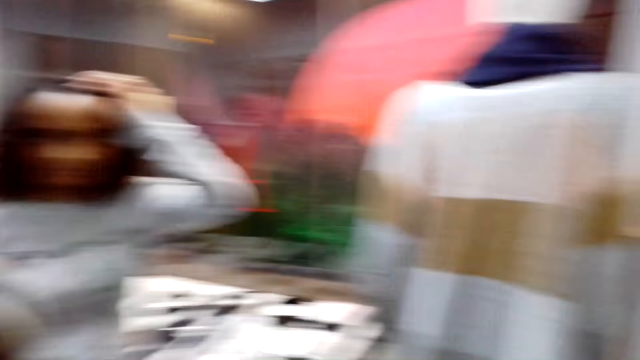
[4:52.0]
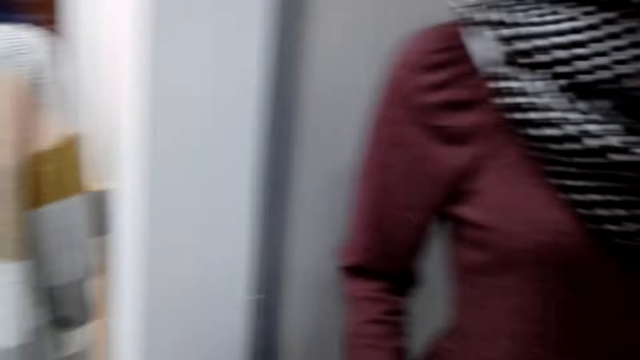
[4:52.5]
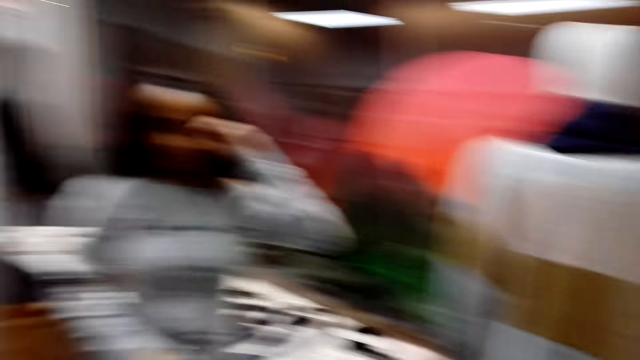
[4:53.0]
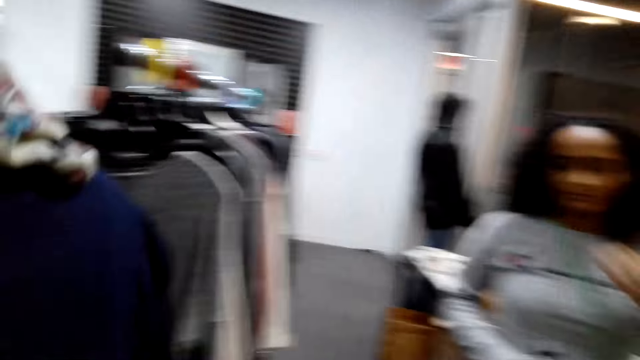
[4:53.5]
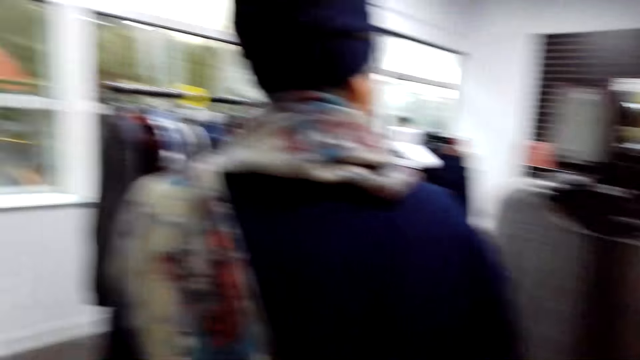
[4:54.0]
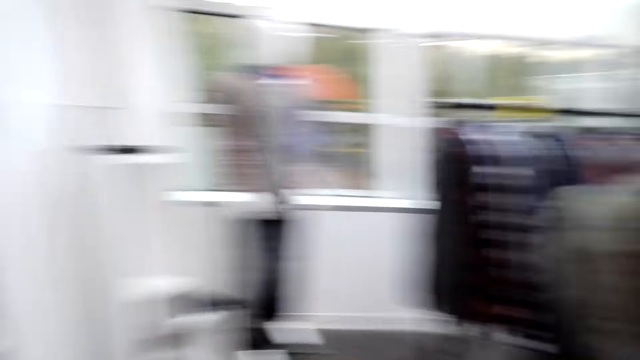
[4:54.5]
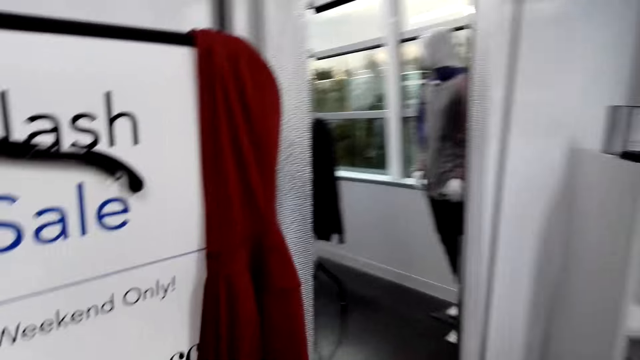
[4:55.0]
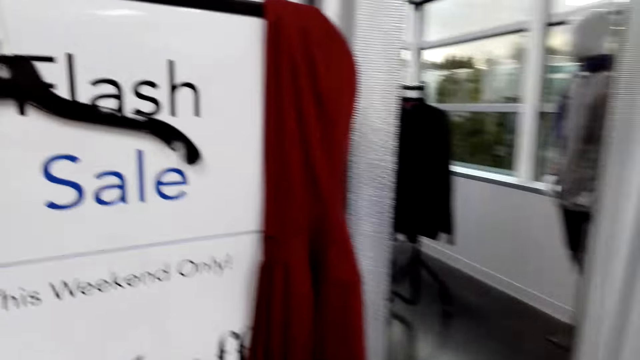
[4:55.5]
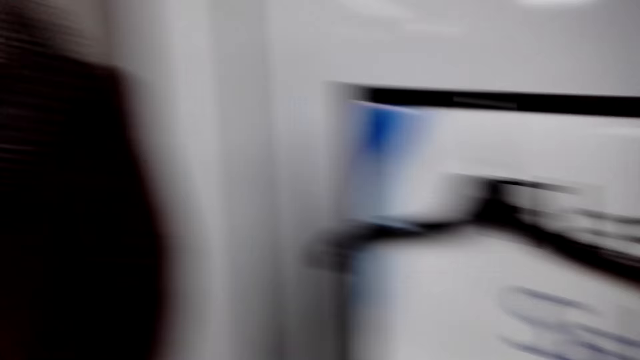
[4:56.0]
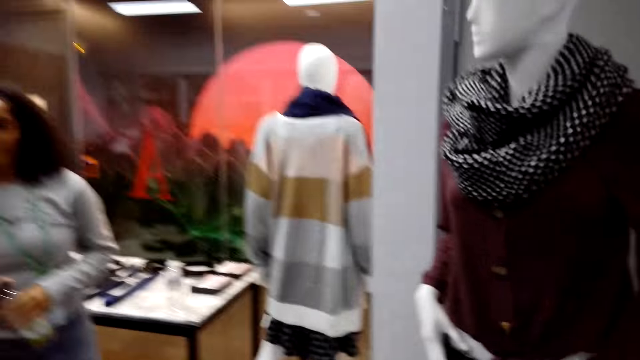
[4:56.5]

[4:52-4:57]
The camera wearer looks around.

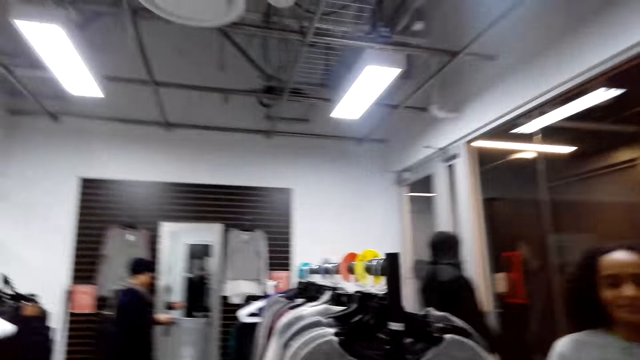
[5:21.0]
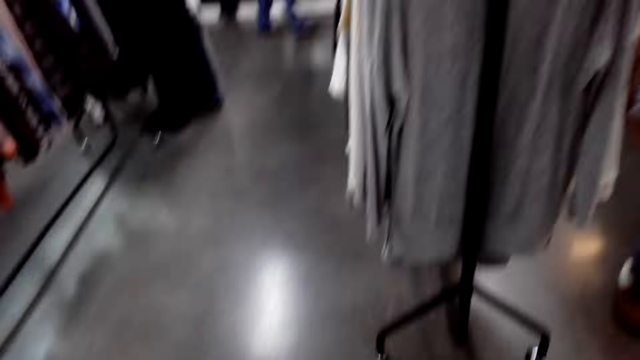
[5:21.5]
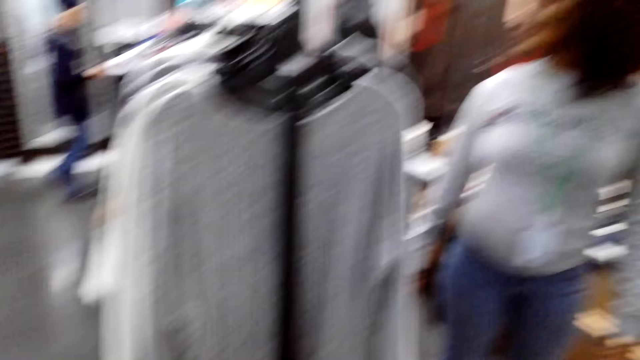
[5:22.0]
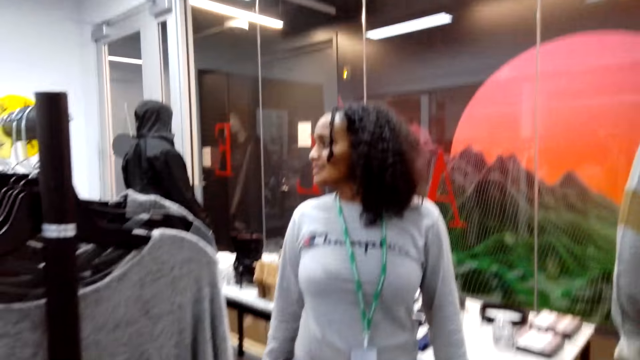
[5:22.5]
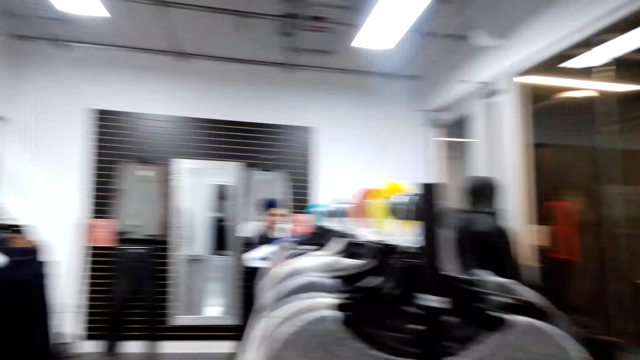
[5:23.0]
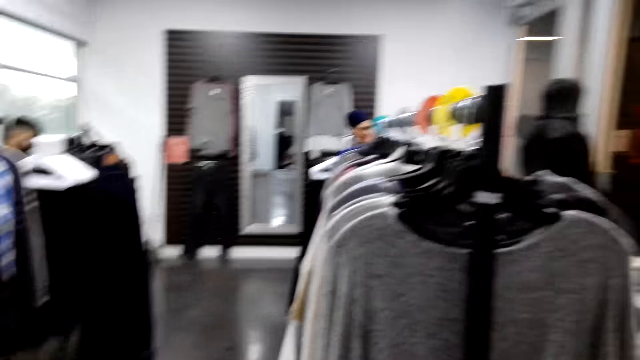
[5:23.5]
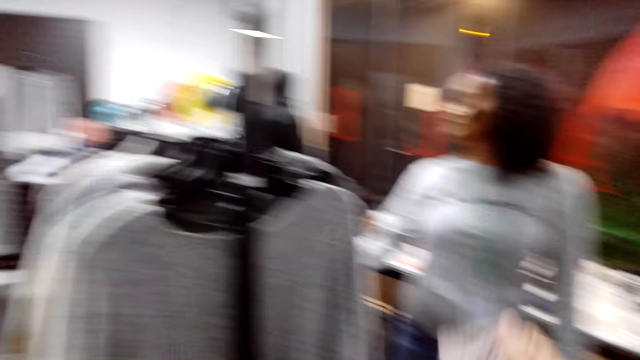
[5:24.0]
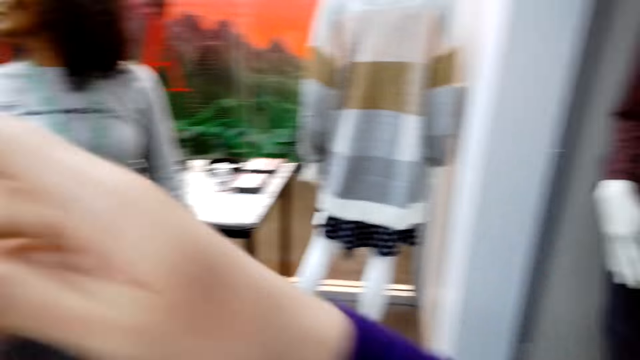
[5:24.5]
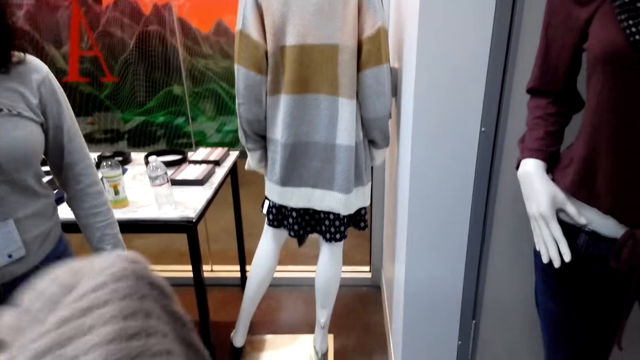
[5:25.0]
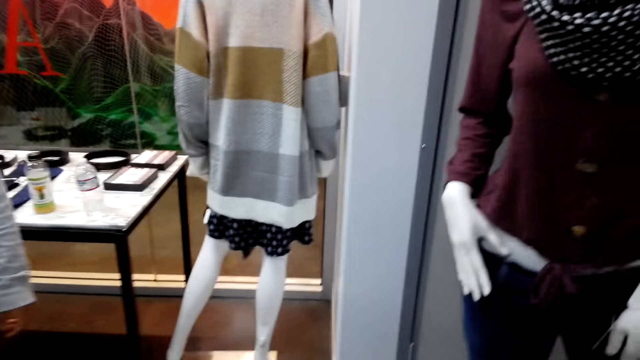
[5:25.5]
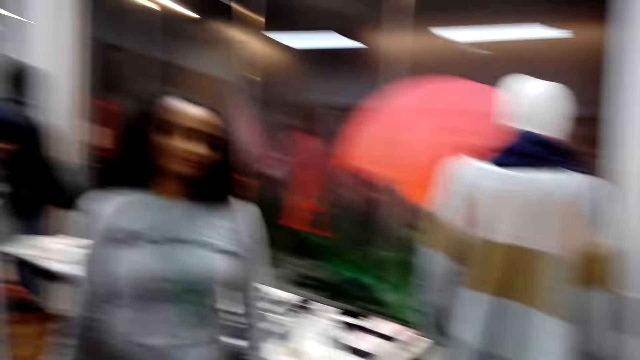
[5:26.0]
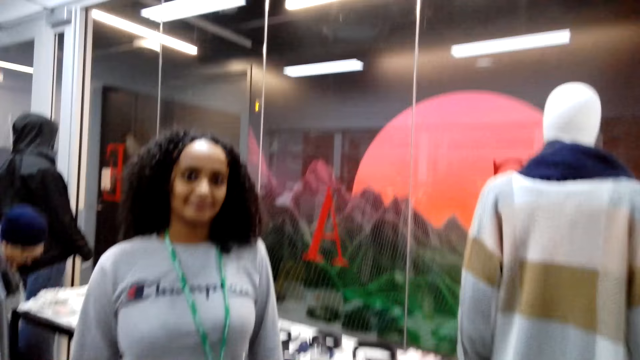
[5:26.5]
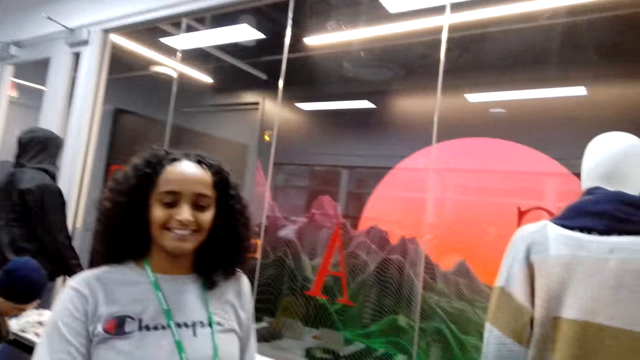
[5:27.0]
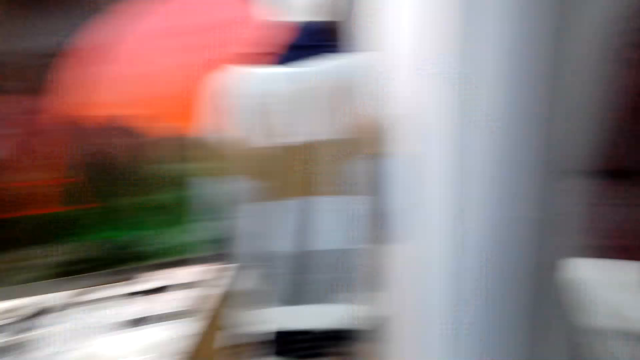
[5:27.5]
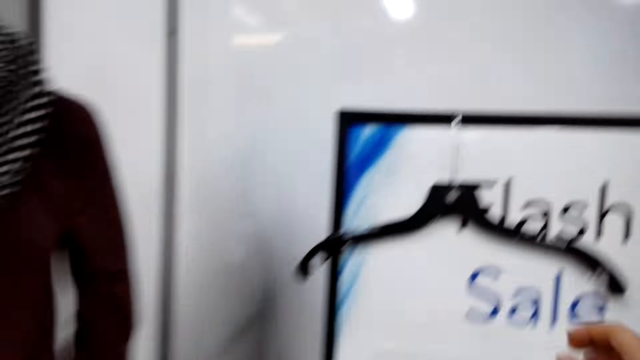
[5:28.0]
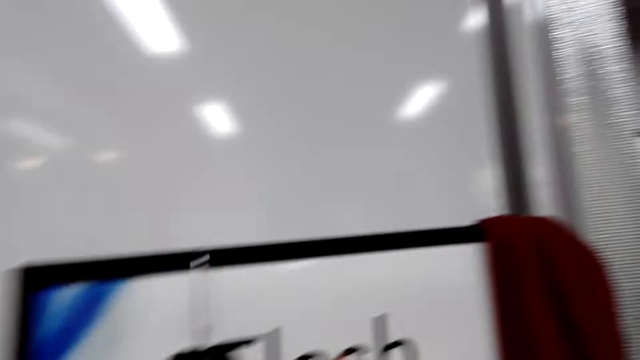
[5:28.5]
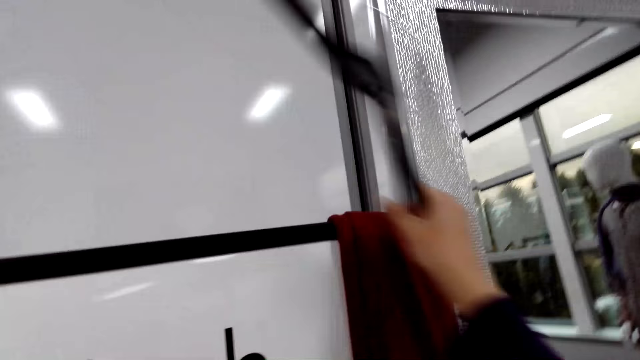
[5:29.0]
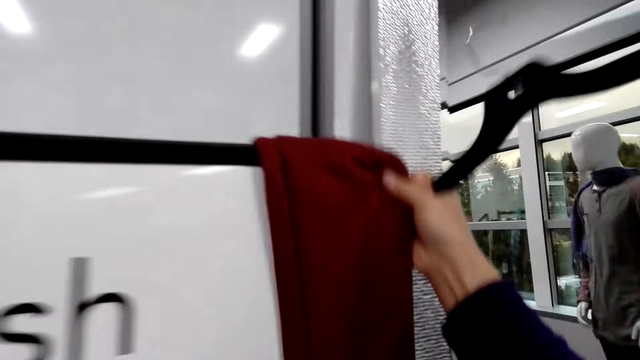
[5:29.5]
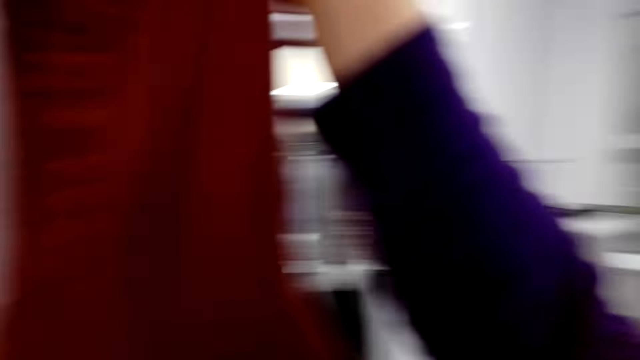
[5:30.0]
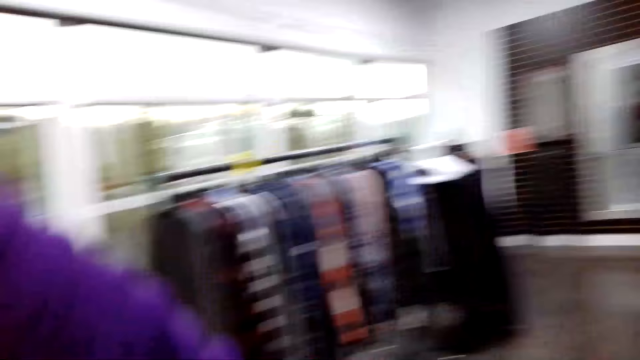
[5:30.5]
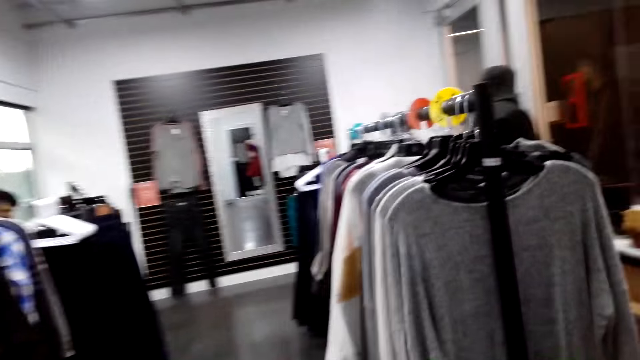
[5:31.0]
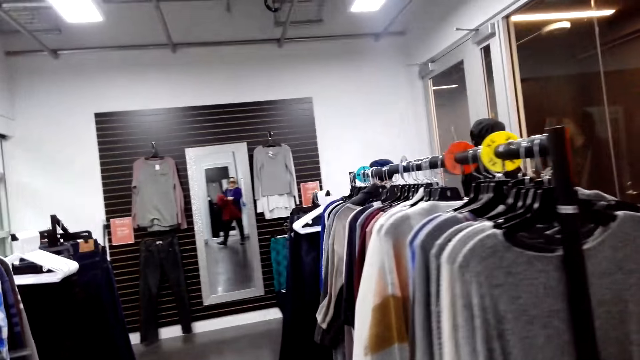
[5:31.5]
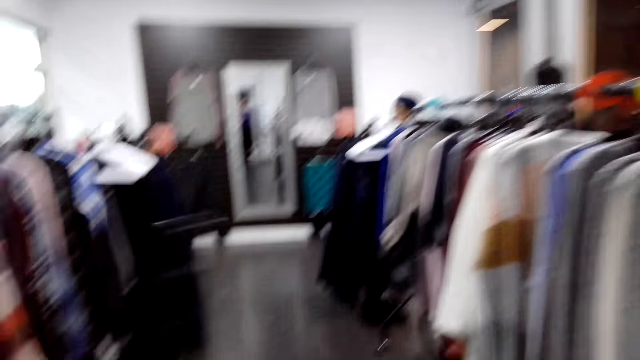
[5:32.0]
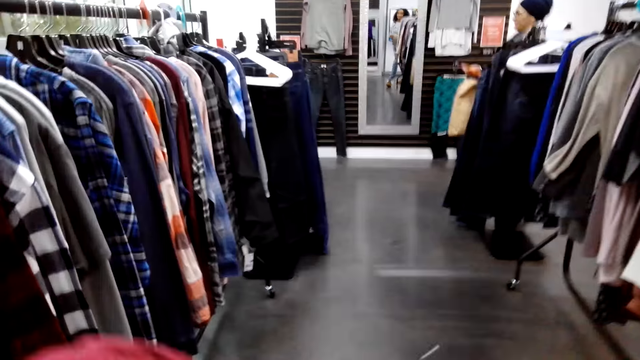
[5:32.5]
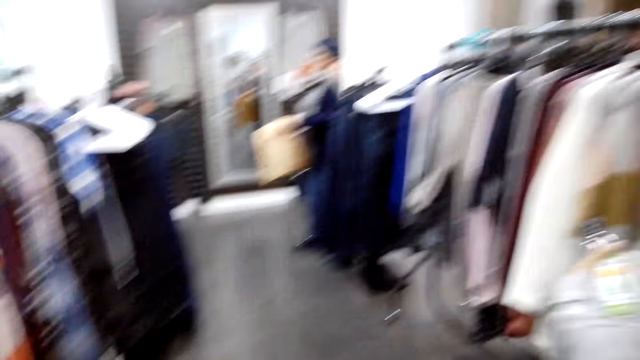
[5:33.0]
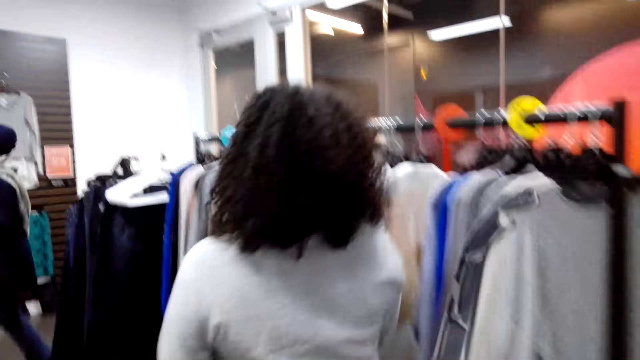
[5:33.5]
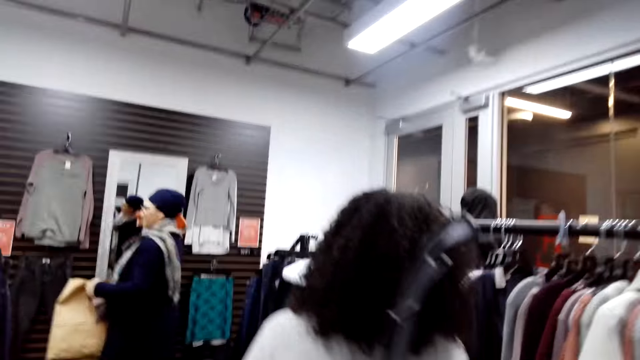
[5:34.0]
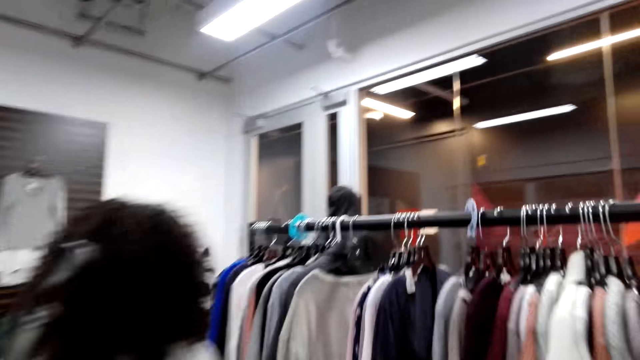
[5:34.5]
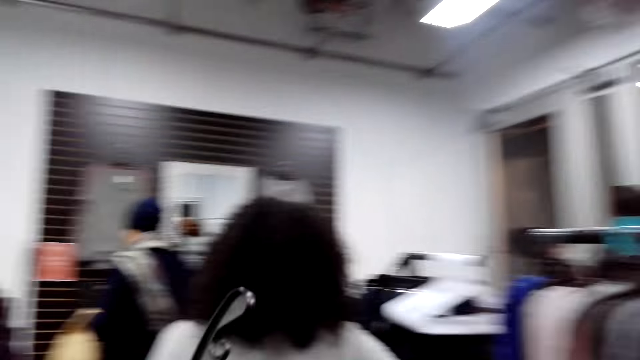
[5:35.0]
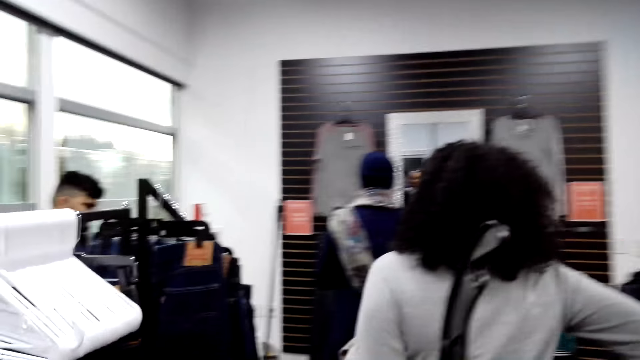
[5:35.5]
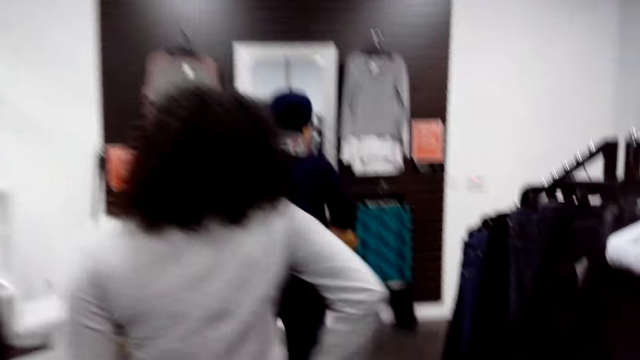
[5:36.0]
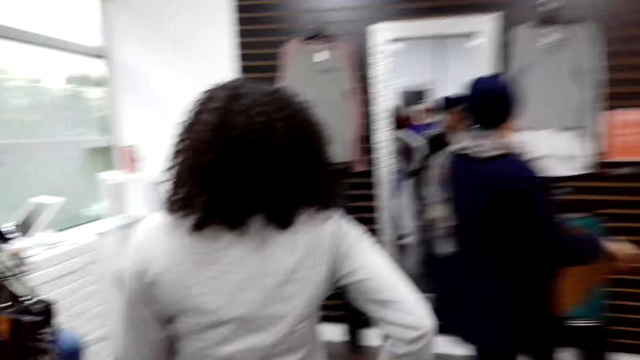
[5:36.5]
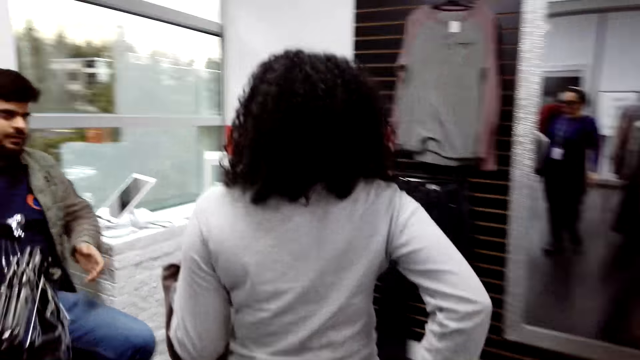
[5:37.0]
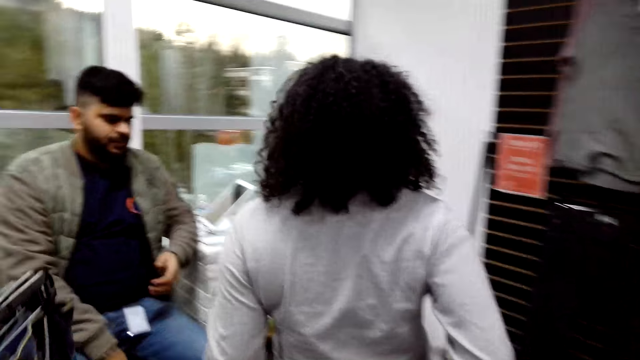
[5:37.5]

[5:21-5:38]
A woman talks. The camera wearer looks around. They talk with the woman and move the hand. They lift up a cloth. They walk around. They talk with the woman. They pick up a clothes hanger. They pick up the cloth. They talk with the woman. They walk around. They look around. They laugh. They look around. The woman walks around. The camera wearer walks around.
